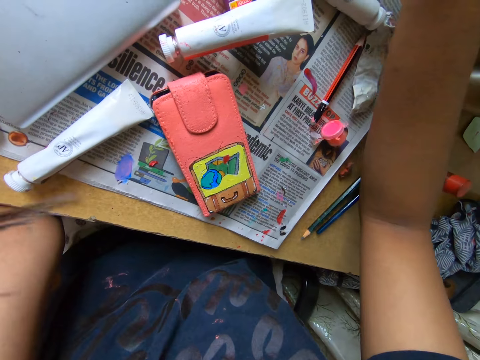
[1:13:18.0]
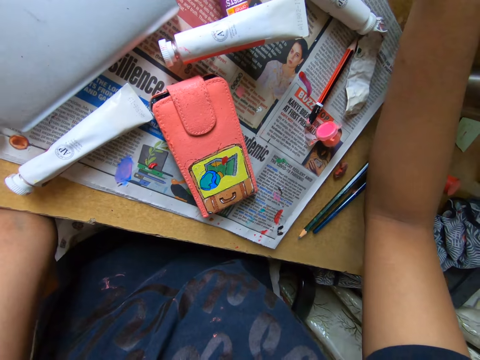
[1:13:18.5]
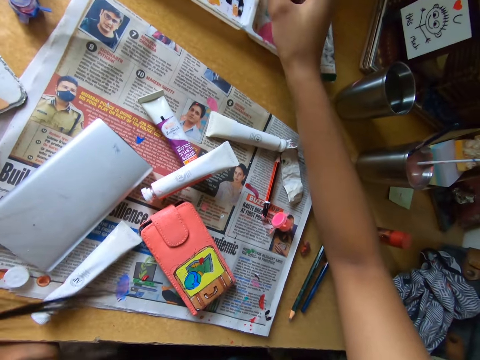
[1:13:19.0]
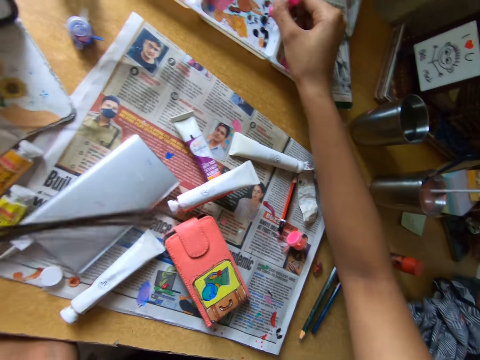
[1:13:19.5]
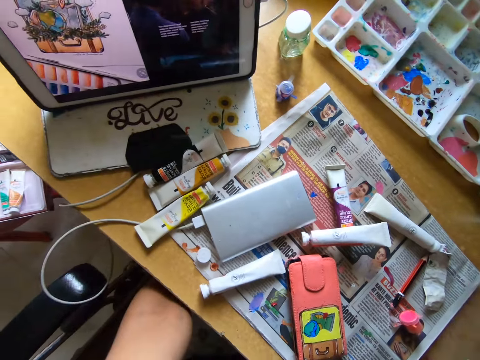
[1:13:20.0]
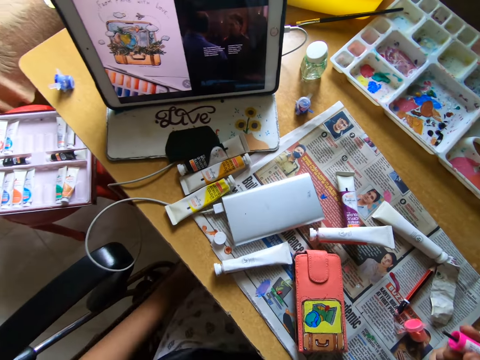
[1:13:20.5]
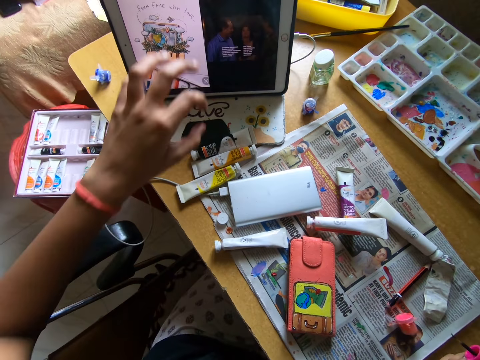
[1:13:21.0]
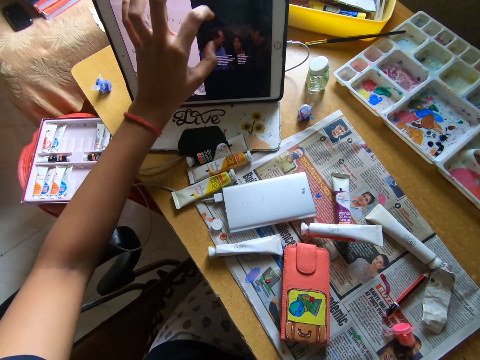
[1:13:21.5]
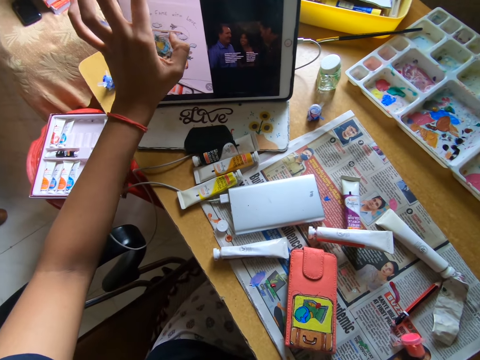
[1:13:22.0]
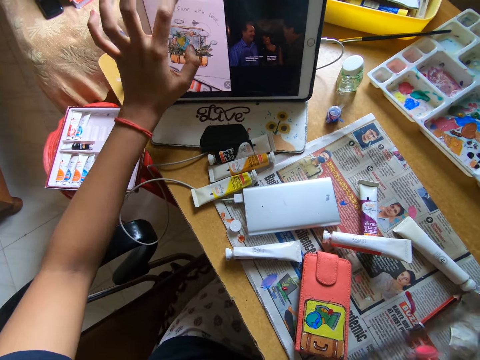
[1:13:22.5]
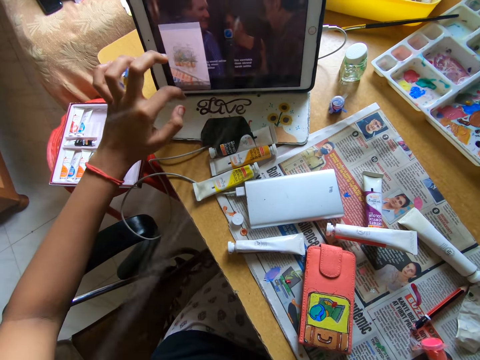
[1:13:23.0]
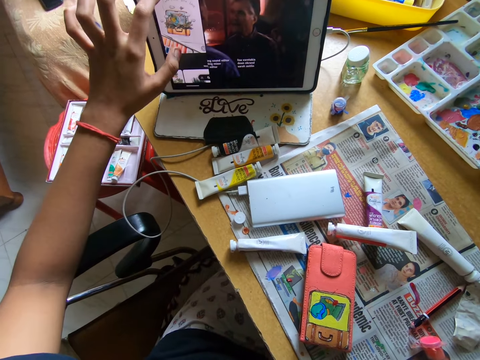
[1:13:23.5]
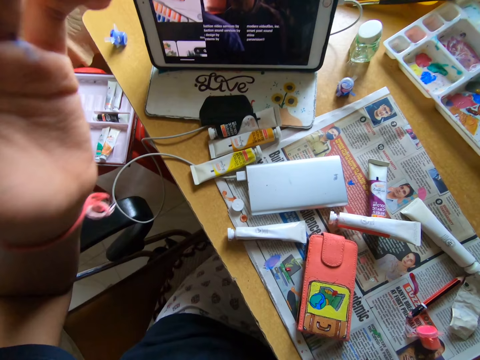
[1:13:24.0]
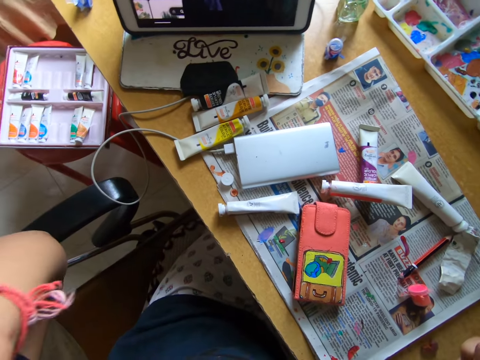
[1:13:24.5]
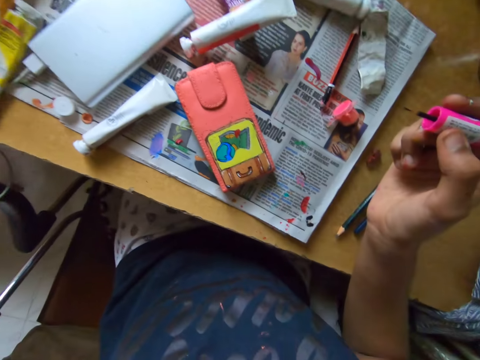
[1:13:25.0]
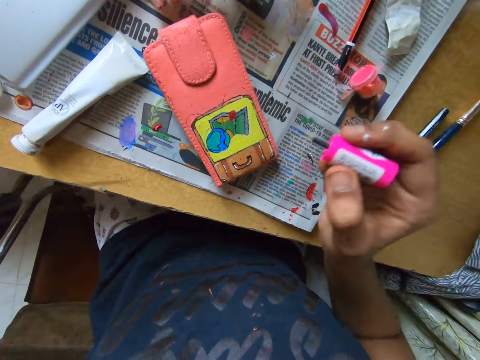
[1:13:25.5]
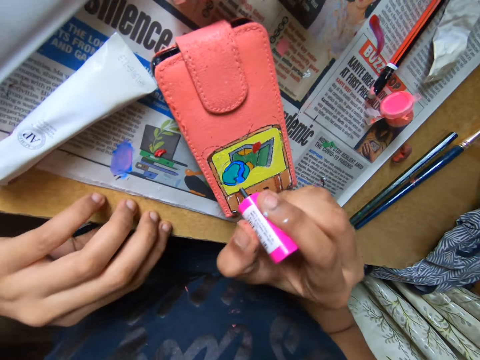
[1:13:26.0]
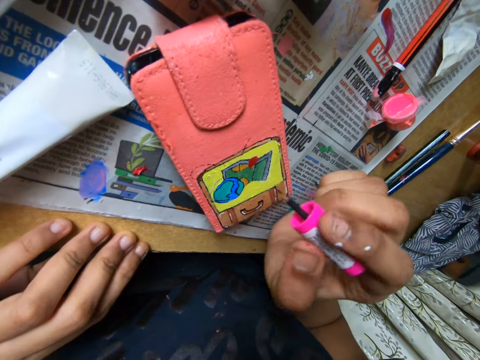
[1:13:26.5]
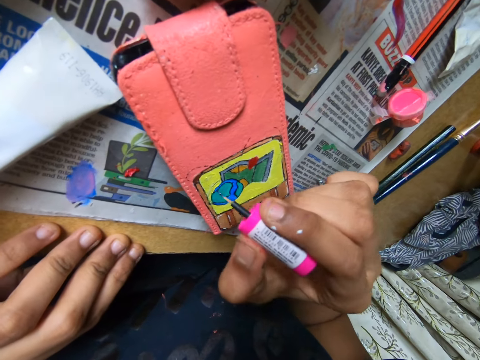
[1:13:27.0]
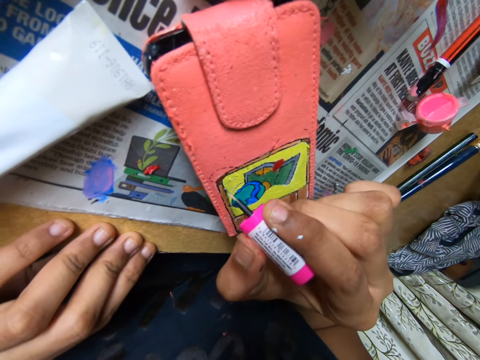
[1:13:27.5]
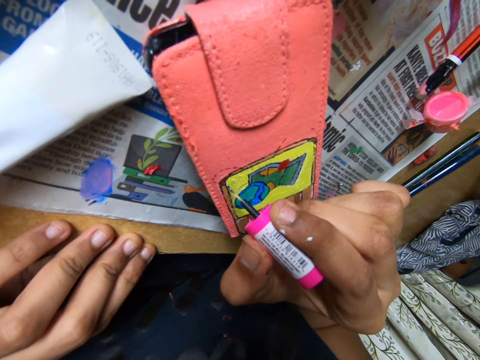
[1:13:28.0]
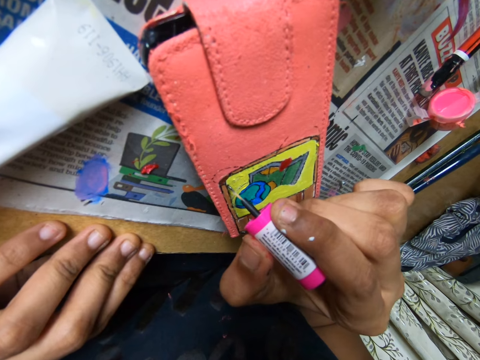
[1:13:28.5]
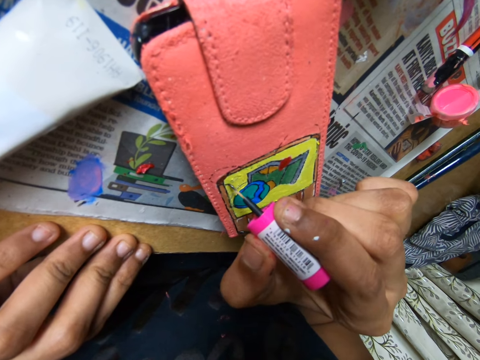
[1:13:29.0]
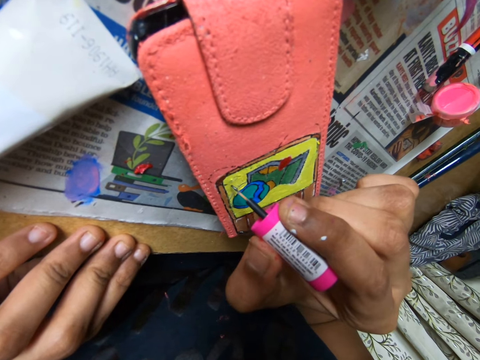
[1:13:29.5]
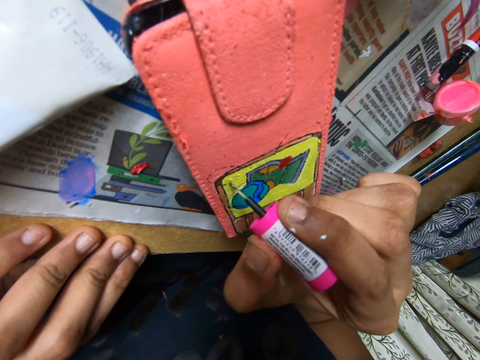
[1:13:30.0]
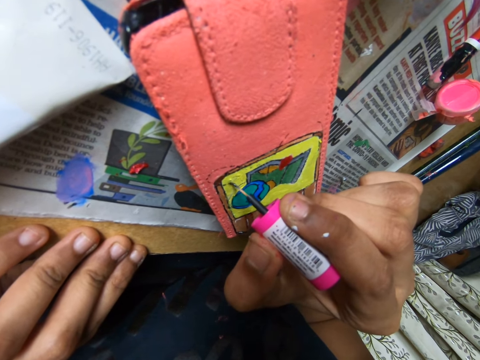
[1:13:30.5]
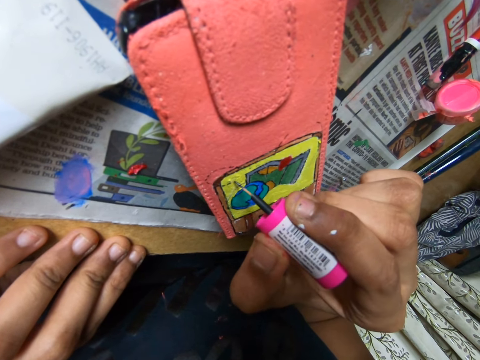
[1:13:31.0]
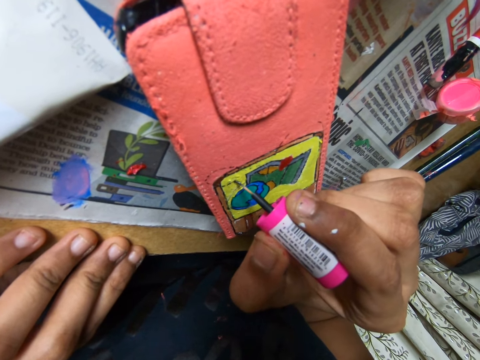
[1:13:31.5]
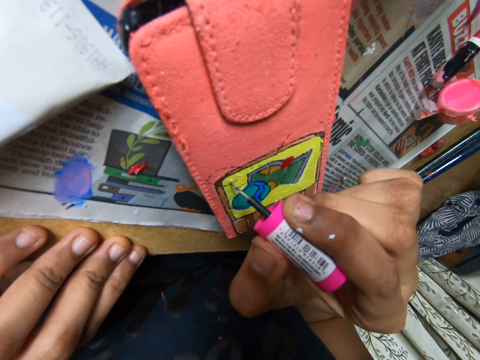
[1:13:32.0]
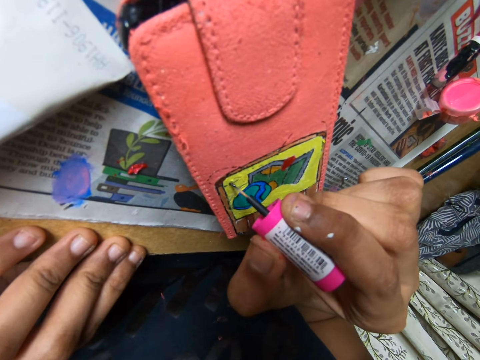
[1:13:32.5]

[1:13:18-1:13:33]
The camera wearer rubs a paint marker on a paint tray. She gets paint from the paint palette on the table with the paintbrush in her right hand. She watches on a tablet. She operates the tablet or phone on the table with her left hand. She touches her face with her left hand. She adjusts the camera. She places her left hand on the table. She paints the phone pouch with the paintbrush in her right hand.

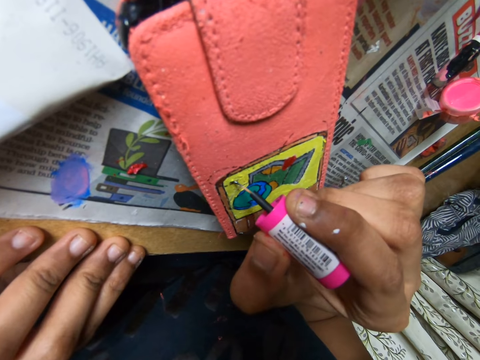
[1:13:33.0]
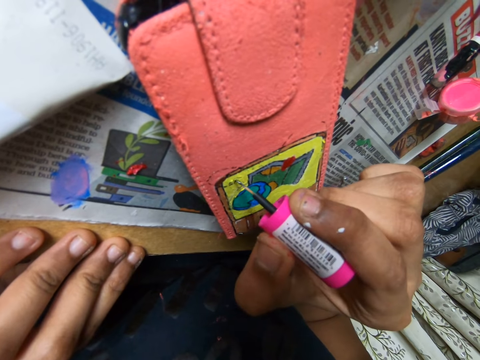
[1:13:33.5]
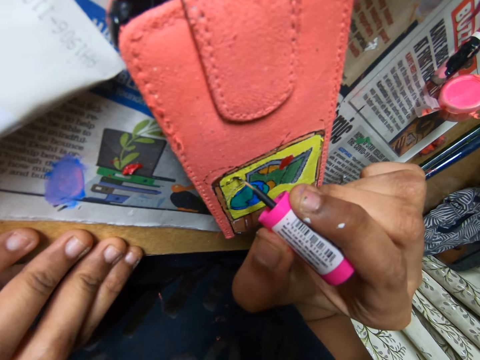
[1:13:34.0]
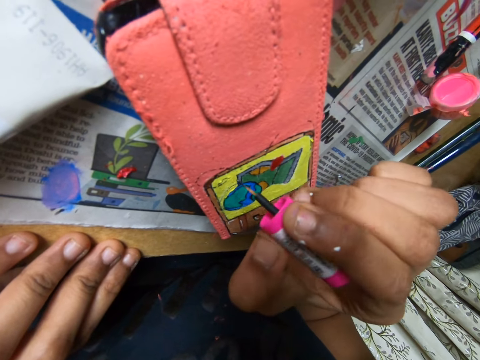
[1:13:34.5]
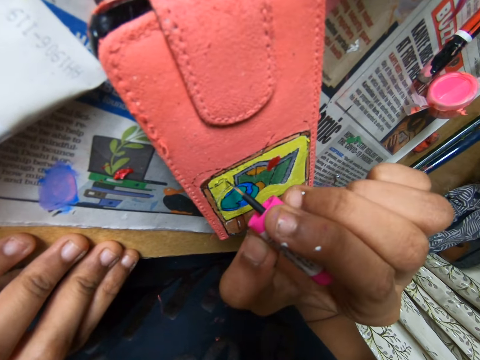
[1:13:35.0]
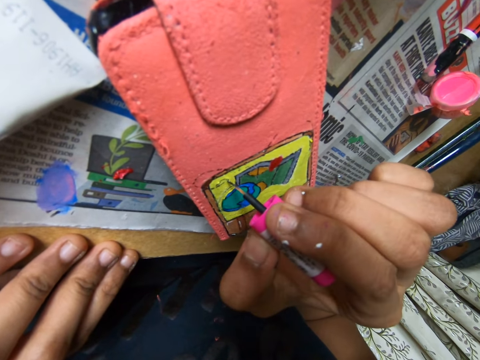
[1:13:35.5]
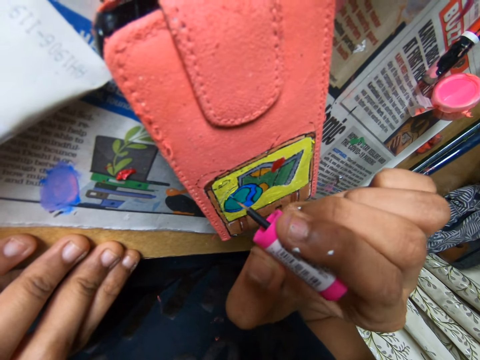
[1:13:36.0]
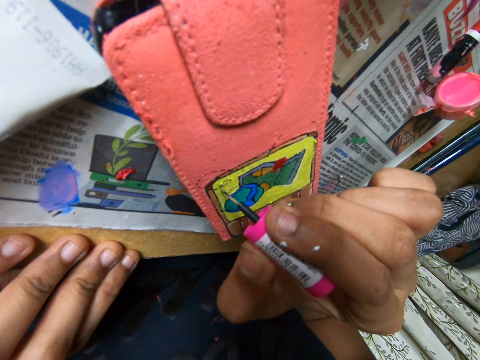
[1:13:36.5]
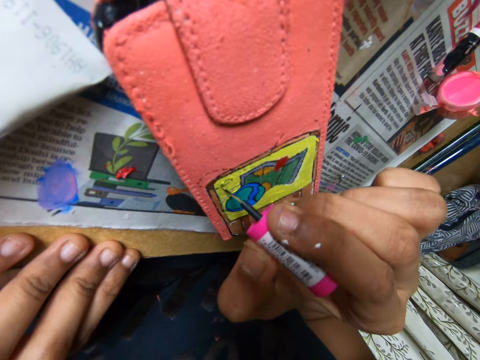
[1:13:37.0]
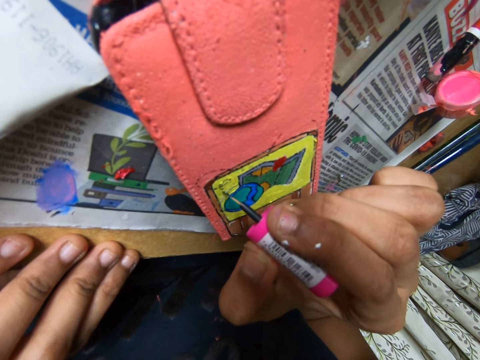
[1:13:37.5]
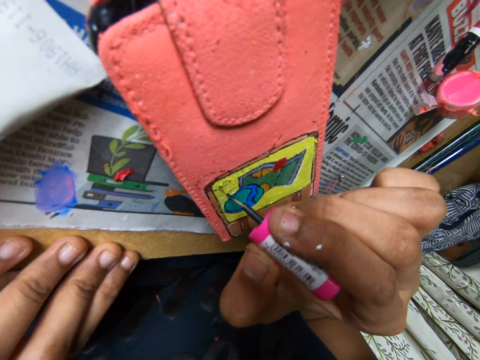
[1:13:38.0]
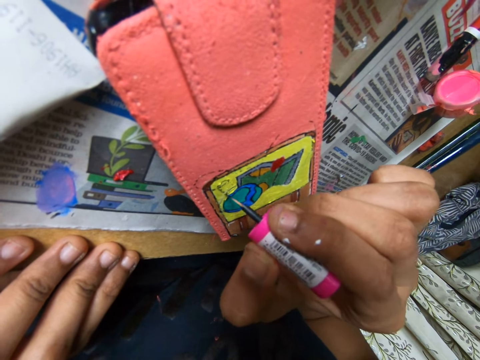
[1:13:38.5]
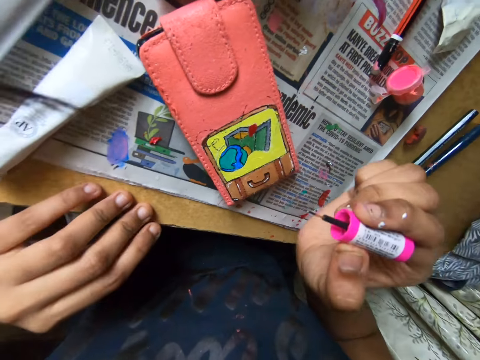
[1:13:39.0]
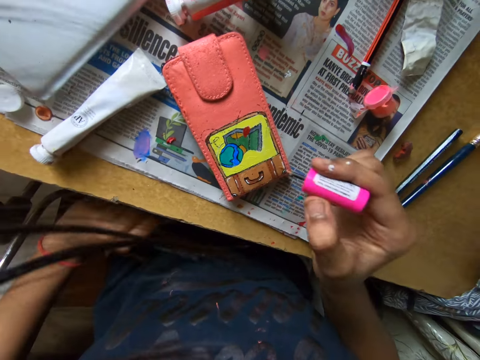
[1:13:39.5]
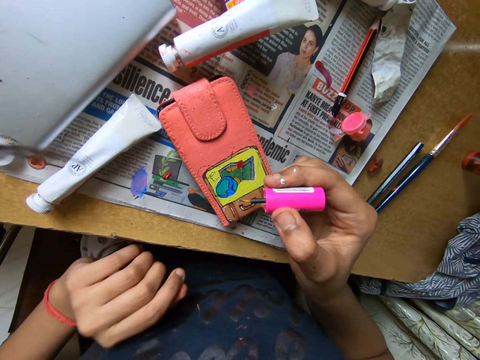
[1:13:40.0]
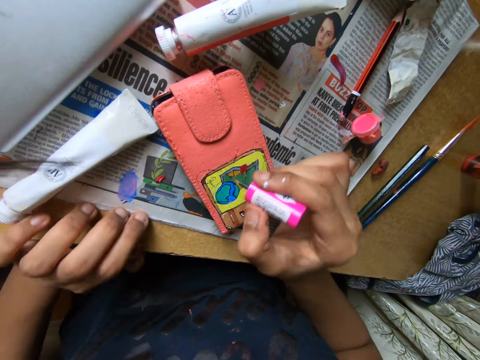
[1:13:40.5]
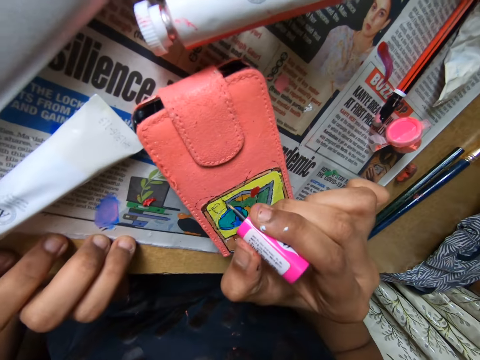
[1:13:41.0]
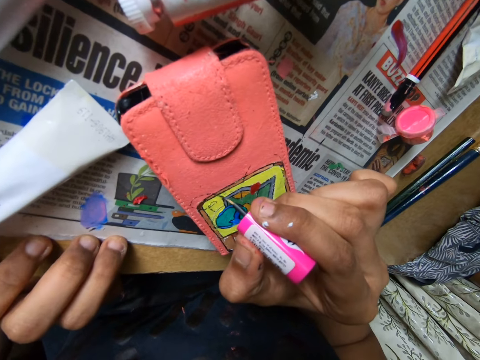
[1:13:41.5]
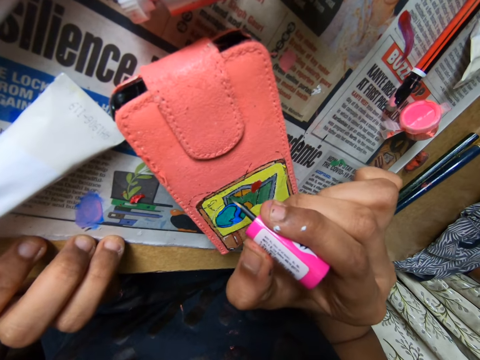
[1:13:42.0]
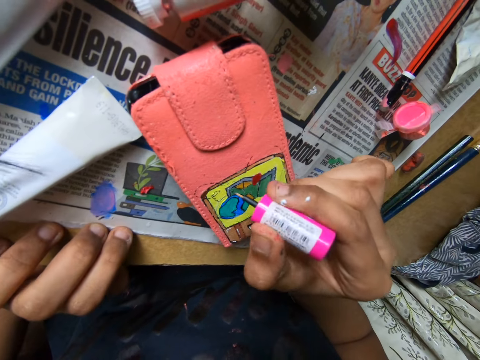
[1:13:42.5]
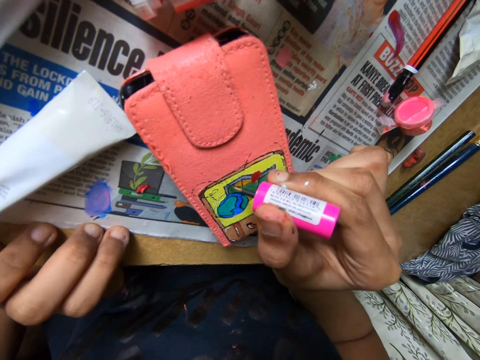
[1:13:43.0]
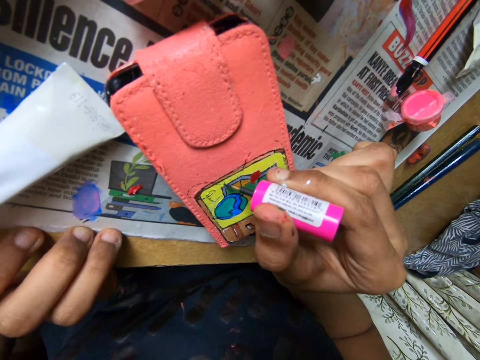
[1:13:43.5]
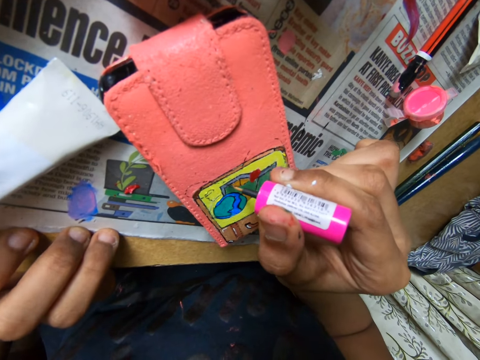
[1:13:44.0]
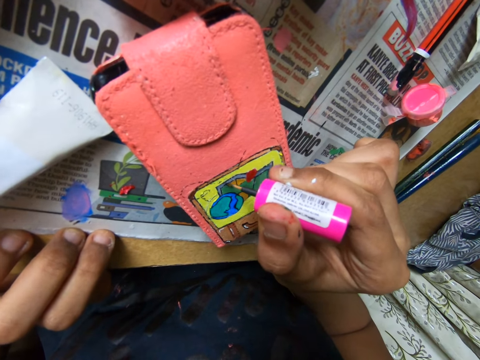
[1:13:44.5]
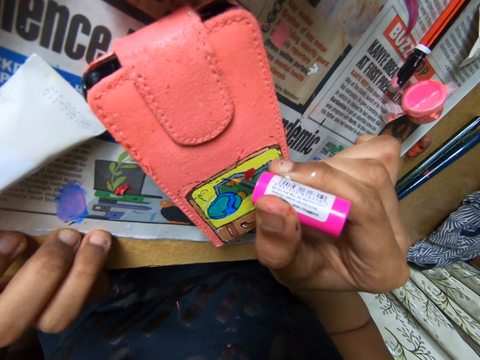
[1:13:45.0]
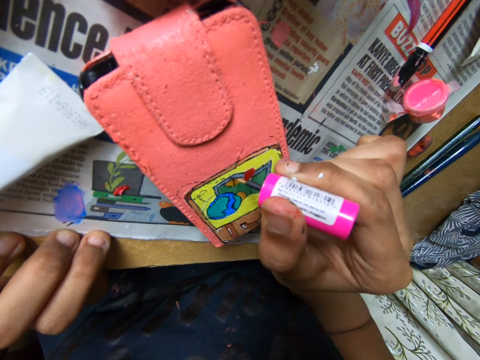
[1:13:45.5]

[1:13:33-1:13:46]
The camera wearer removes her left hand from the table. She places her left hand on the table. She paints the phone pouch with the paintbrush in her right hand.
